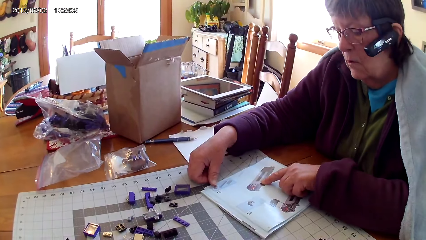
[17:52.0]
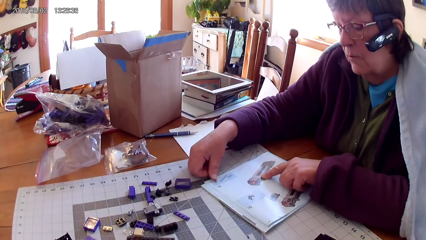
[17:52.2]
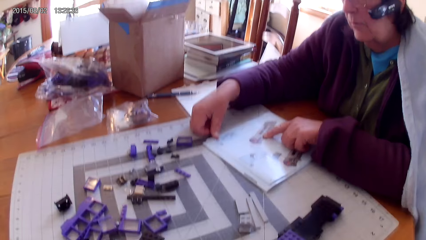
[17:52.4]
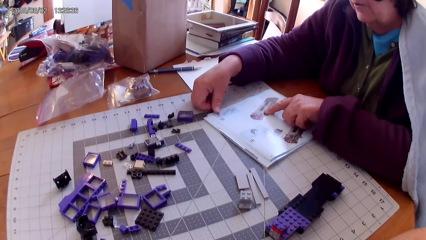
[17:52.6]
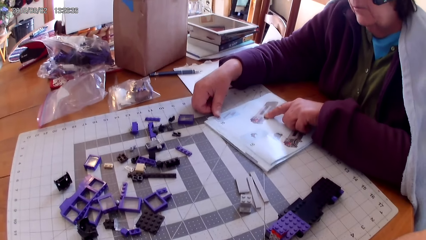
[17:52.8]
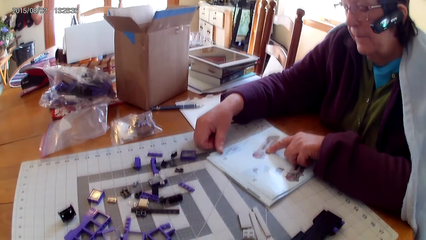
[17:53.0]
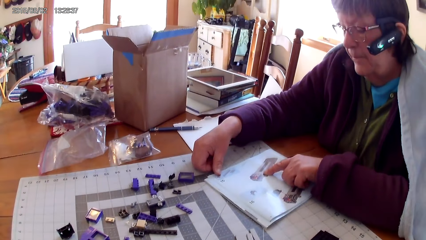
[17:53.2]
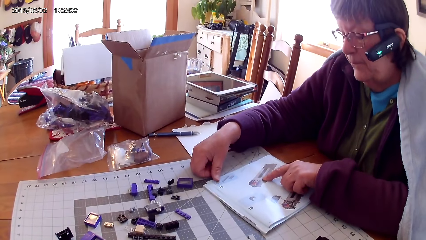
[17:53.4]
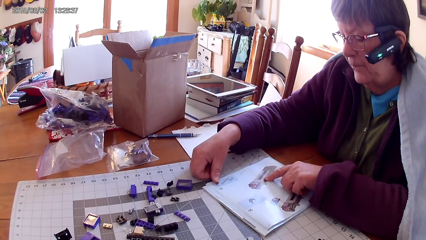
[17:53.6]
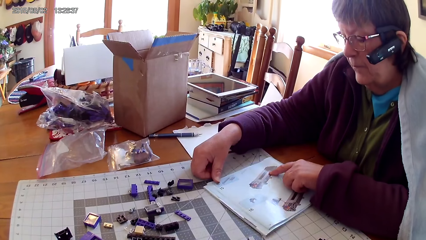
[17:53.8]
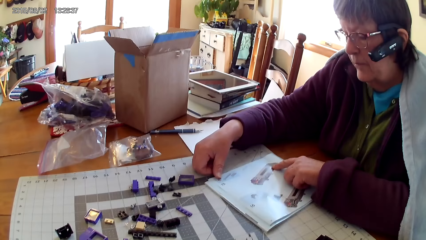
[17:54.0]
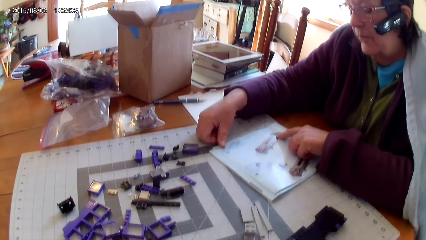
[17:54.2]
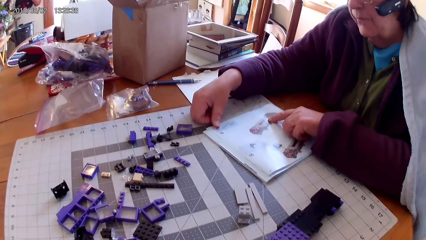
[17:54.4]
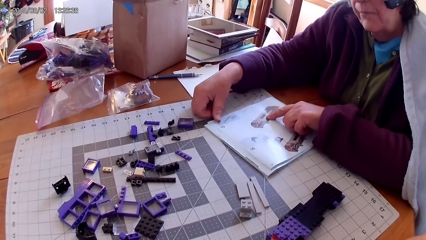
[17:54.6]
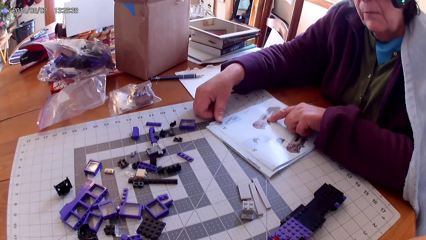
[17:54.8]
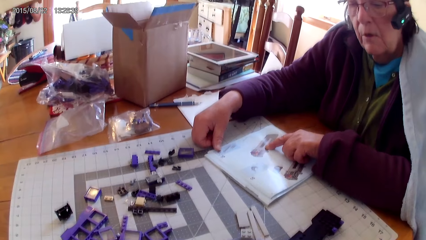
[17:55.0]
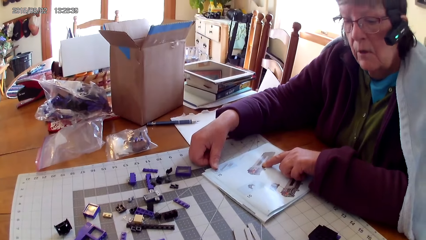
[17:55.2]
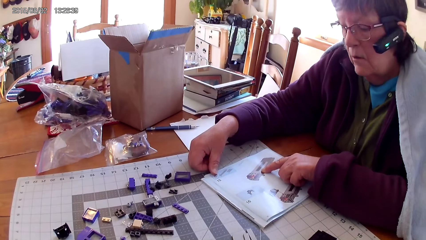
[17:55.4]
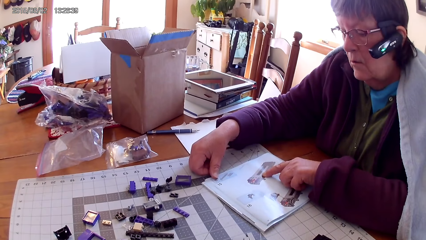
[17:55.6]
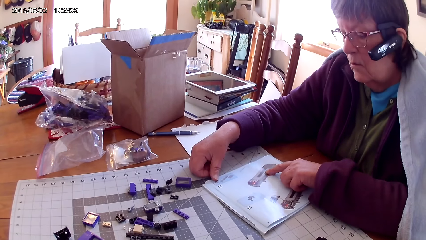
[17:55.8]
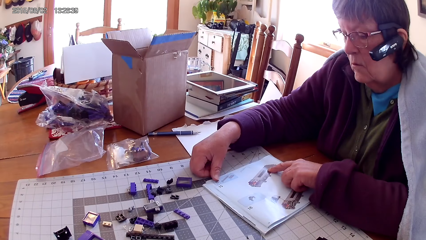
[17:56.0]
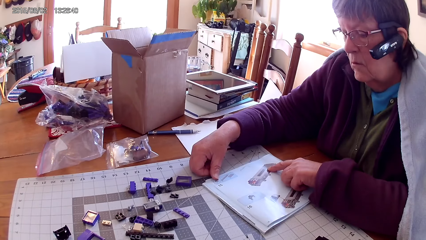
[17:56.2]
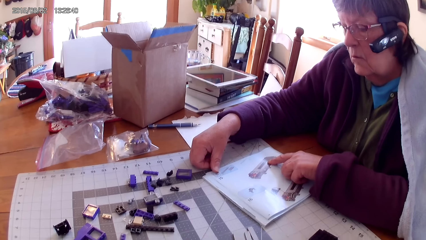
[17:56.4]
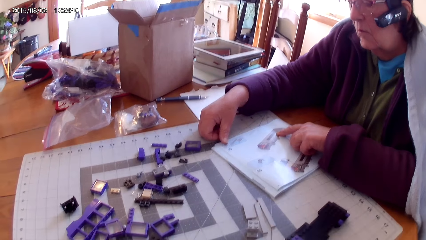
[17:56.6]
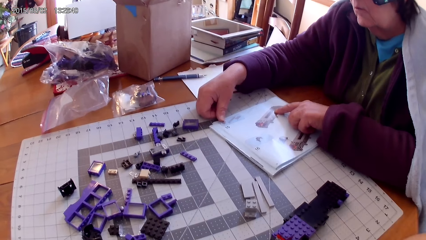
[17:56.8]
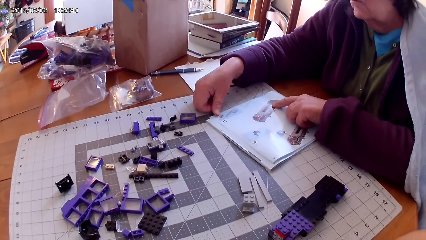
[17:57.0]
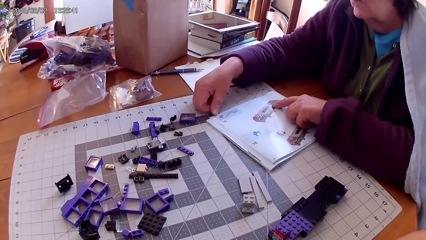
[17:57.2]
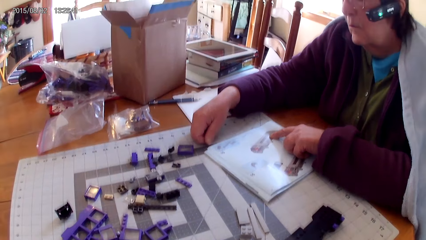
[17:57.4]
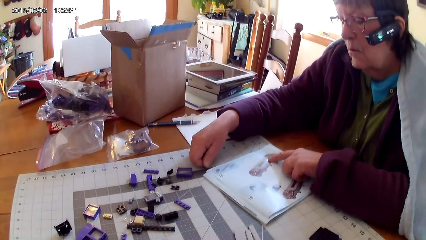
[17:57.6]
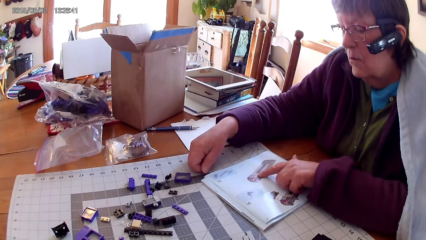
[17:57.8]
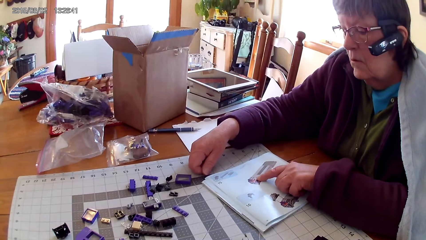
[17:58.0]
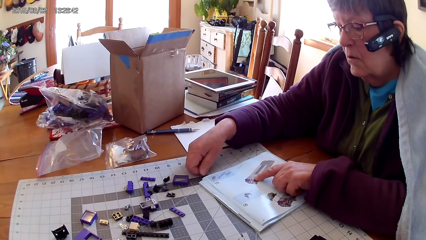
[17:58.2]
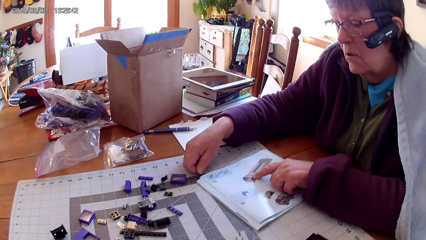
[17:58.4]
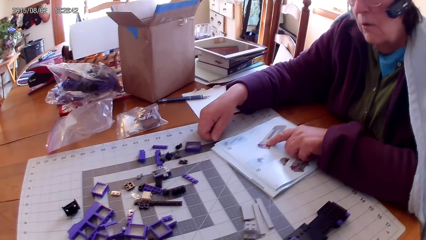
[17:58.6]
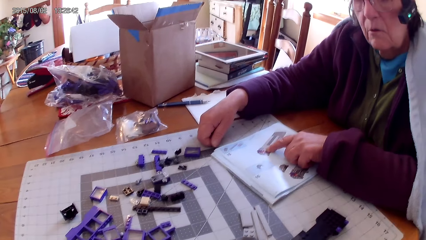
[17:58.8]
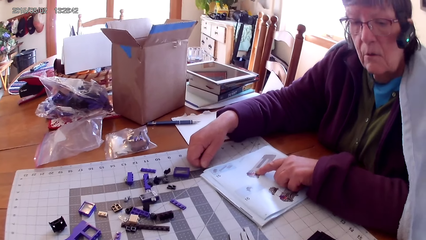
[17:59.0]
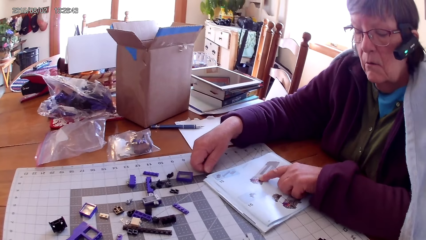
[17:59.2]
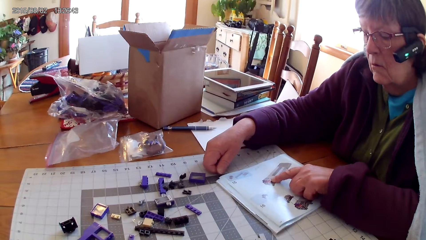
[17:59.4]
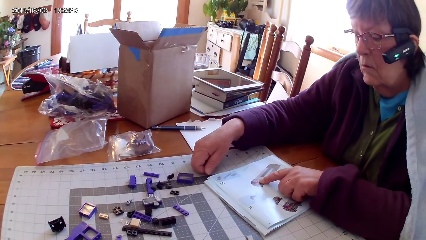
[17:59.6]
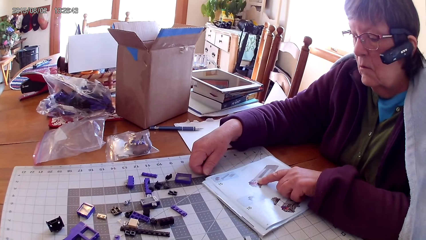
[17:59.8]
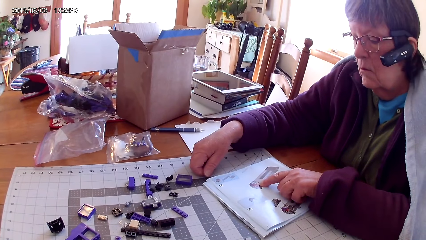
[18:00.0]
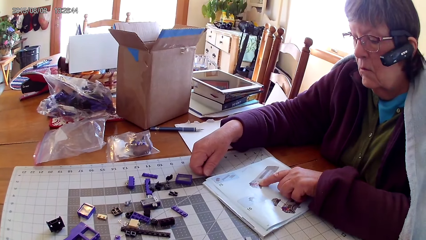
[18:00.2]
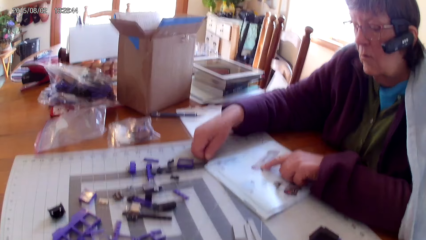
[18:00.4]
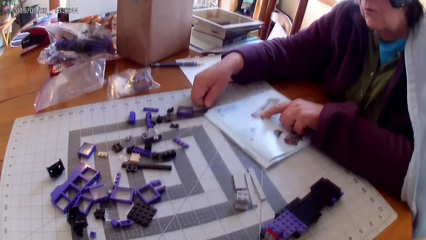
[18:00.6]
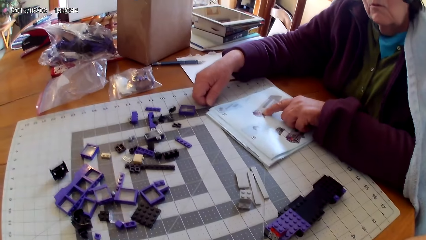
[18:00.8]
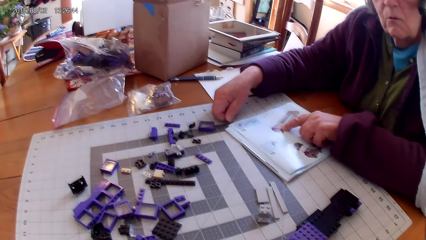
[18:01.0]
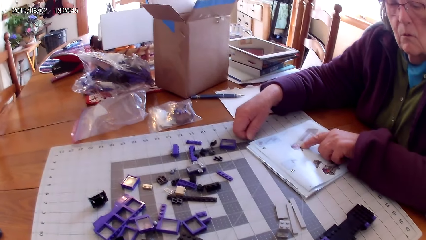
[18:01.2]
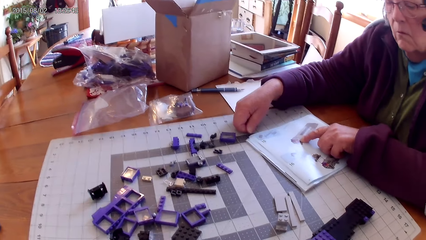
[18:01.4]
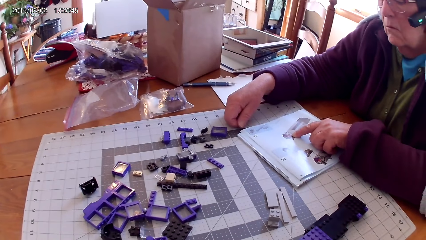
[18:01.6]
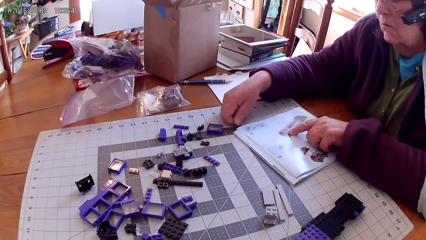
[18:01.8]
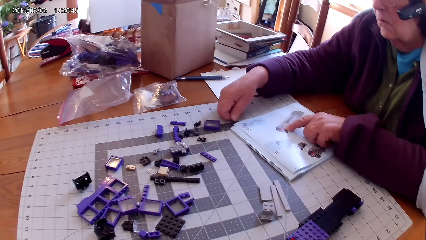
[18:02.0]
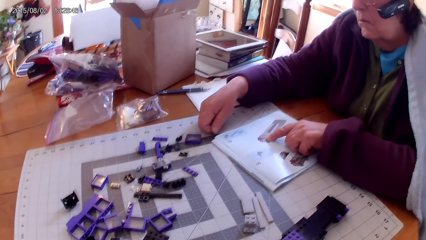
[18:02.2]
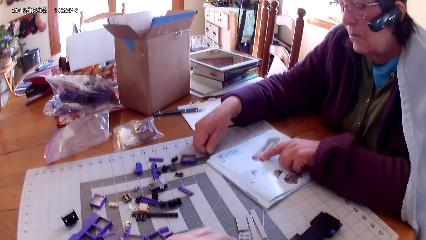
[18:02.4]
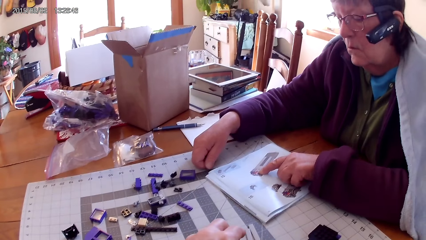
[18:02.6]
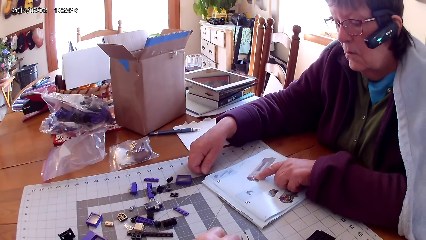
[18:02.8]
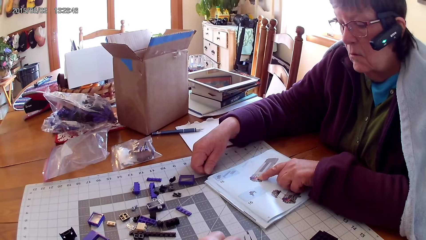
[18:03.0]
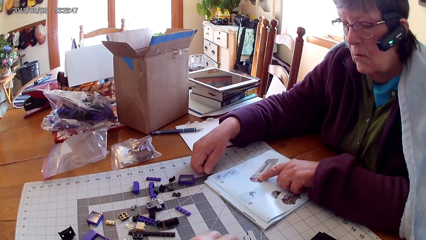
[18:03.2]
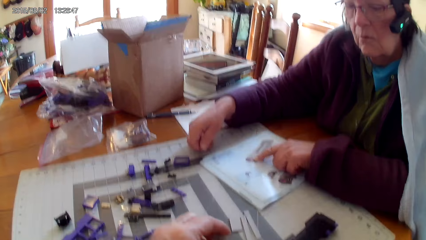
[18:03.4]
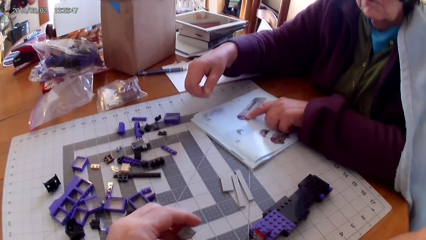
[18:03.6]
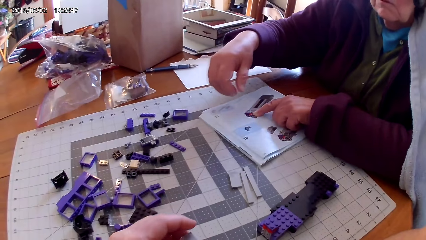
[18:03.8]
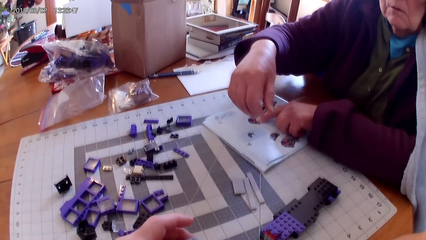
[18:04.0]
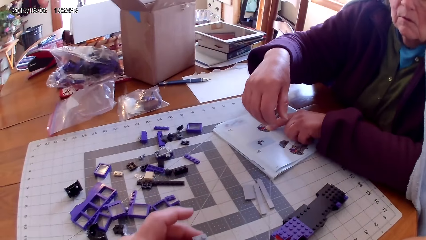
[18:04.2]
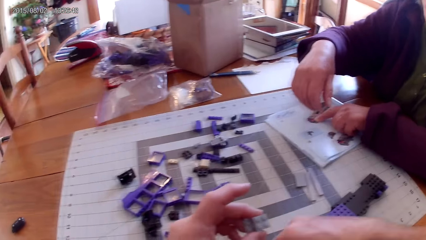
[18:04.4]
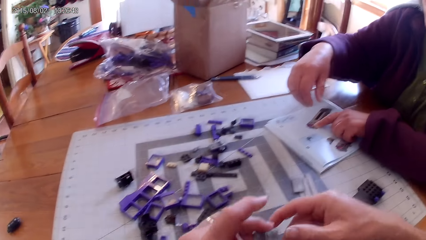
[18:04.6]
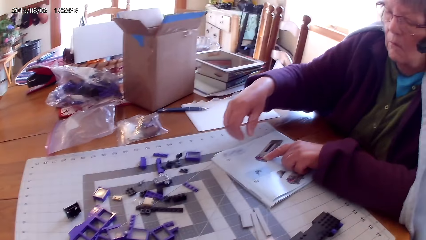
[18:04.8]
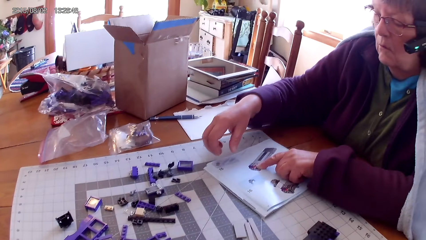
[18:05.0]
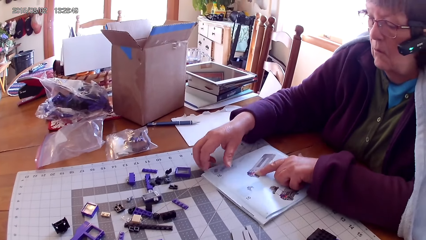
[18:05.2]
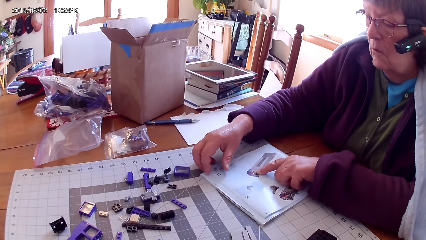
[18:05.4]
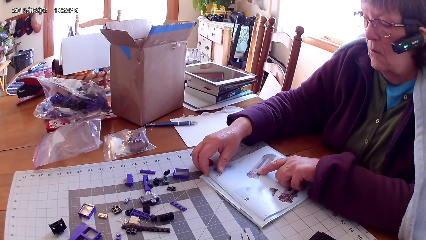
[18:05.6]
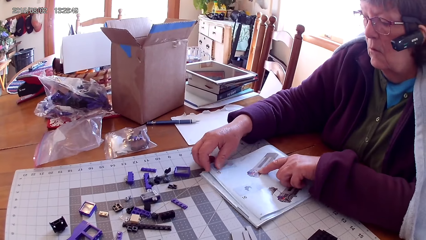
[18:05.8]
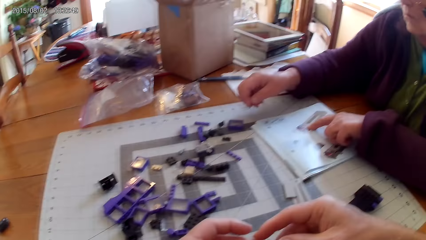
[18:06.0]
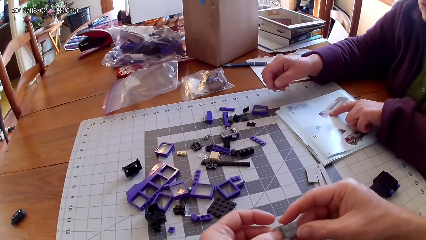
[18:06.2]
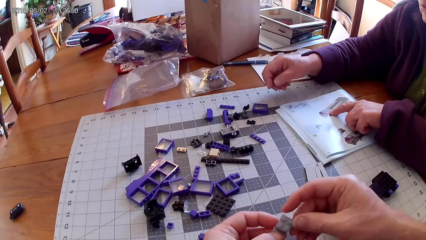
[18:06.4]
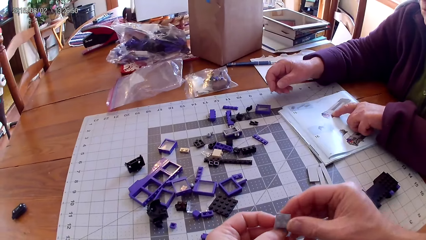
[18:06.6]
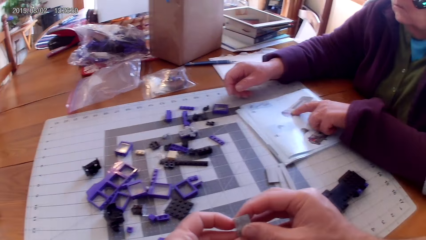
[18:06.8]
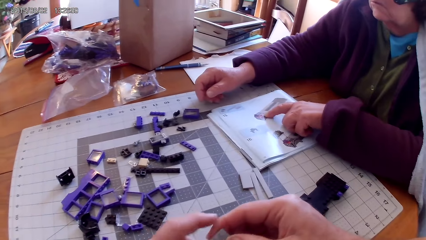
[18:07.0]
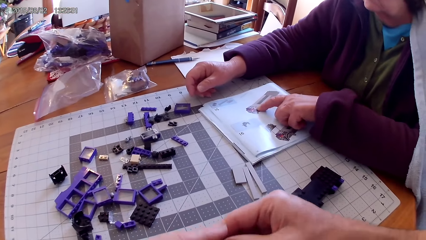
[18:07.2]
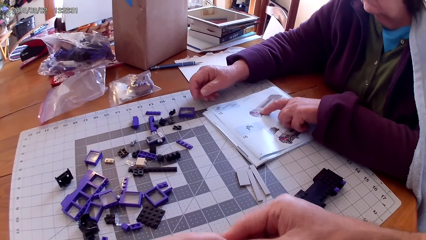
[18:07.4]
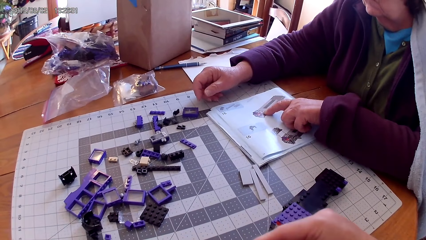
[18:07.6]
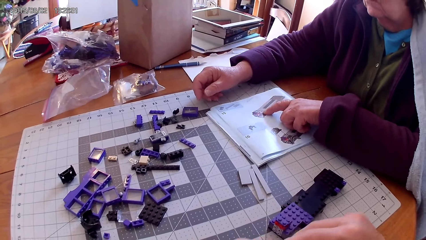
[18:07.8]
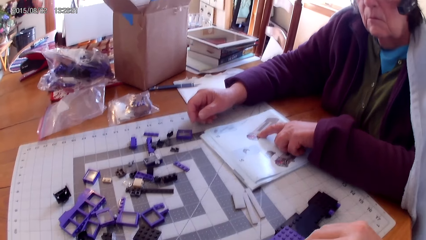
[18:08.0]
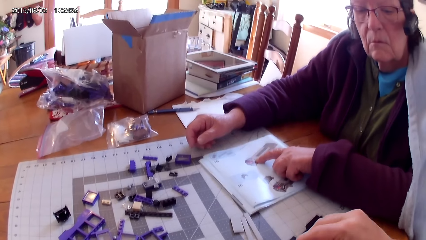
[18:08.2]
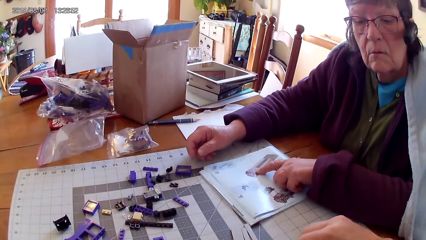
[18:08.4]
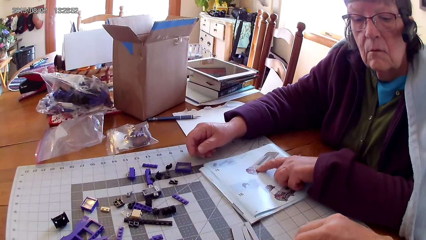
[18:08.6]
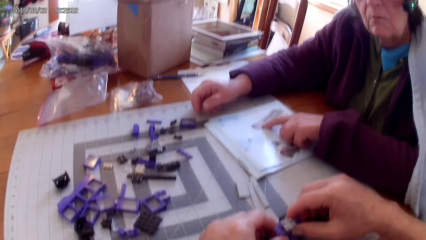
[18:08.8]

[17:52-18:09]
The camera wearer looks around. A person looks at the manual book. The camera wearer looks around. They pick up a plastic. They fix the spare parts.
